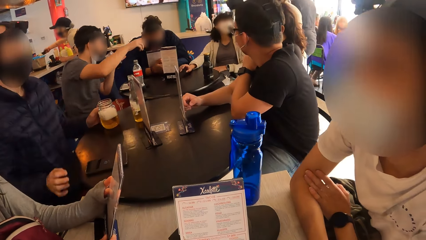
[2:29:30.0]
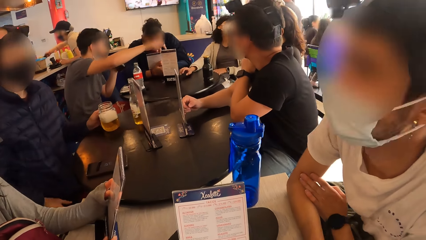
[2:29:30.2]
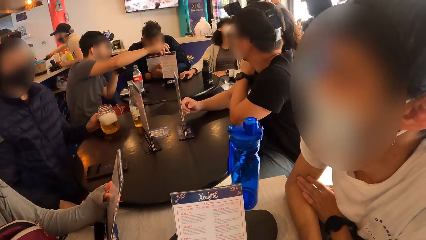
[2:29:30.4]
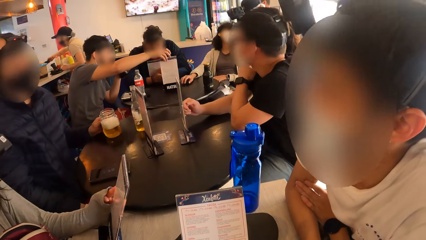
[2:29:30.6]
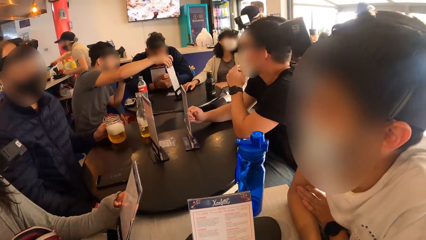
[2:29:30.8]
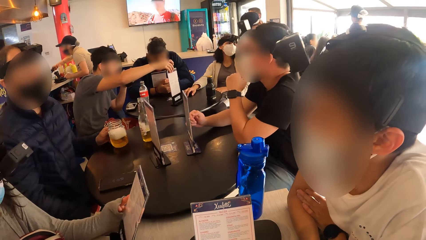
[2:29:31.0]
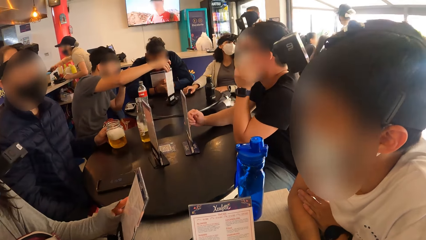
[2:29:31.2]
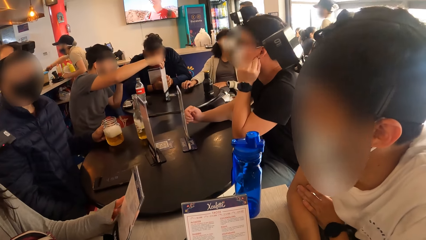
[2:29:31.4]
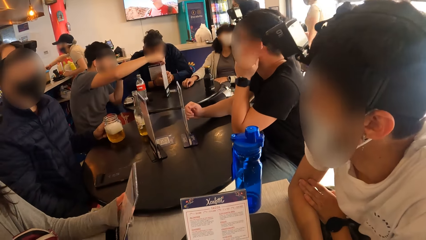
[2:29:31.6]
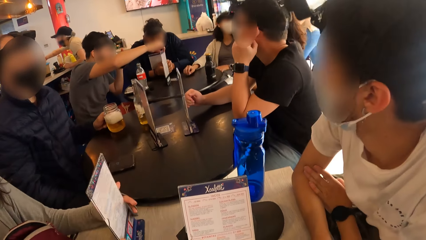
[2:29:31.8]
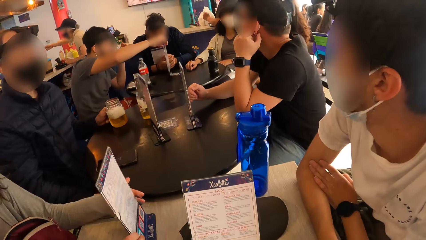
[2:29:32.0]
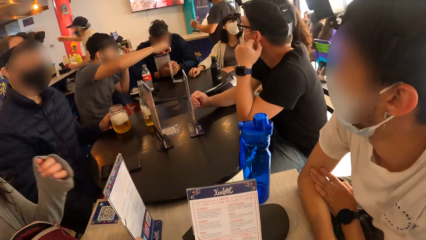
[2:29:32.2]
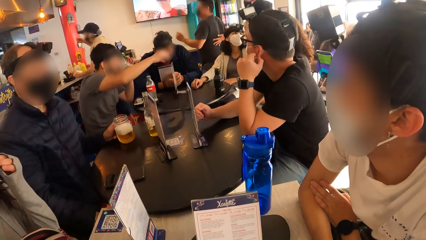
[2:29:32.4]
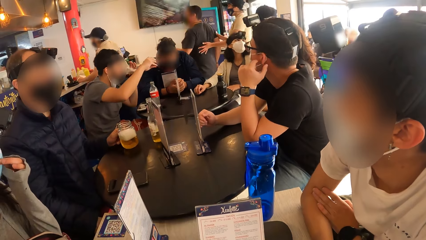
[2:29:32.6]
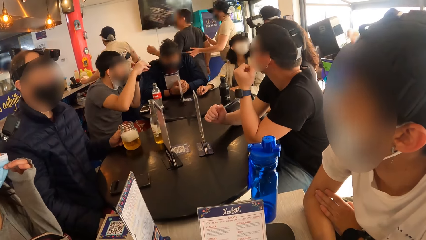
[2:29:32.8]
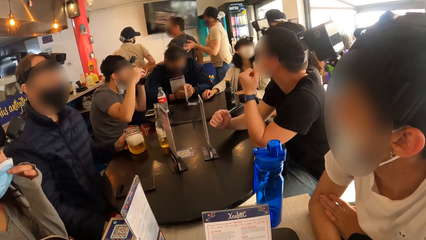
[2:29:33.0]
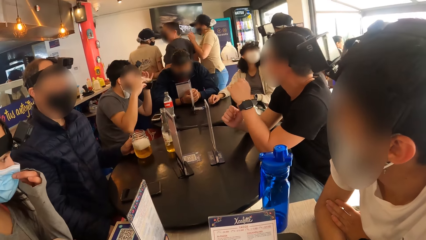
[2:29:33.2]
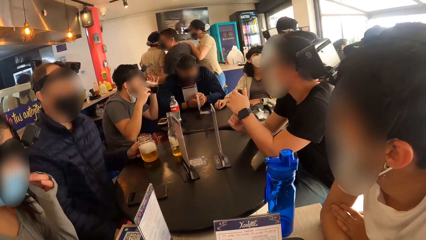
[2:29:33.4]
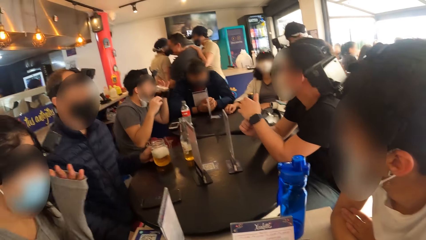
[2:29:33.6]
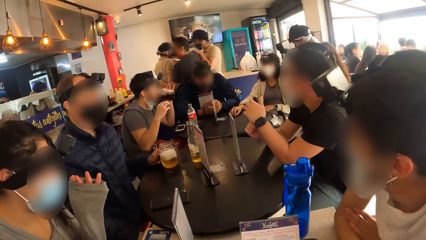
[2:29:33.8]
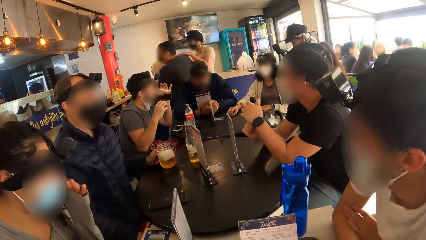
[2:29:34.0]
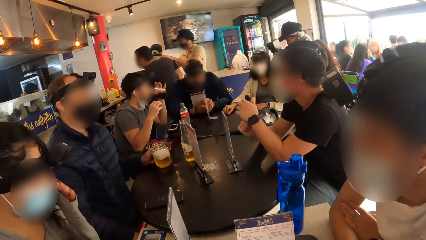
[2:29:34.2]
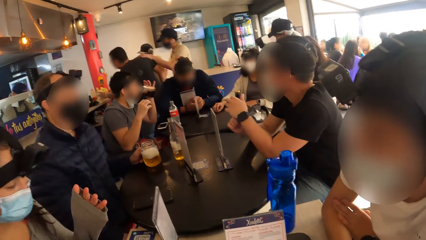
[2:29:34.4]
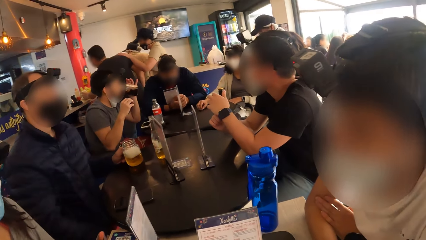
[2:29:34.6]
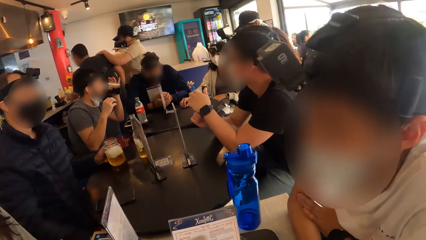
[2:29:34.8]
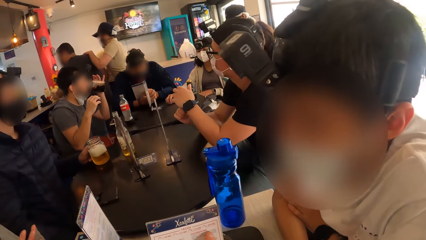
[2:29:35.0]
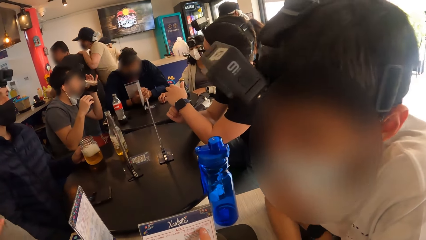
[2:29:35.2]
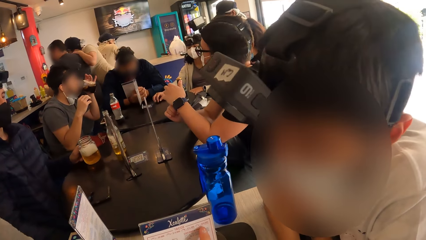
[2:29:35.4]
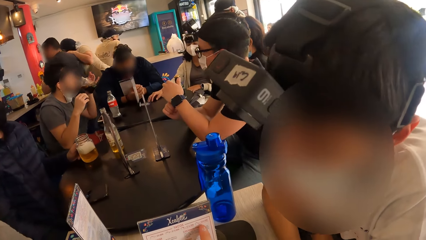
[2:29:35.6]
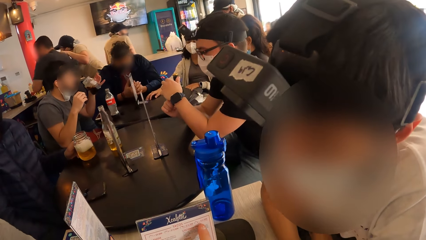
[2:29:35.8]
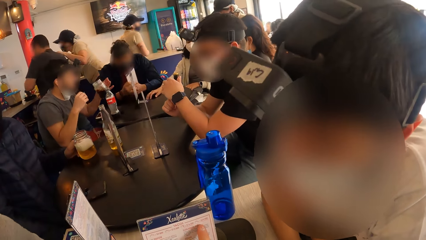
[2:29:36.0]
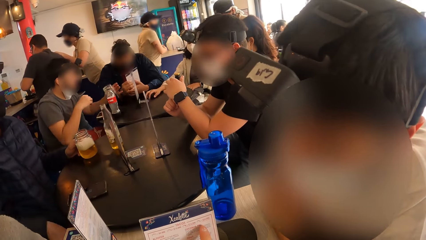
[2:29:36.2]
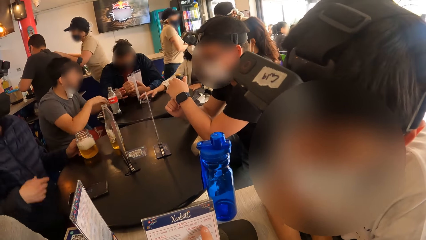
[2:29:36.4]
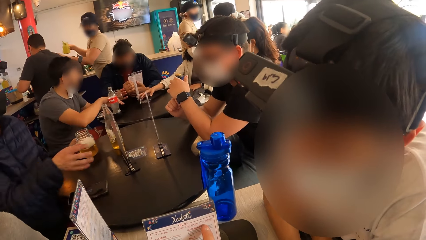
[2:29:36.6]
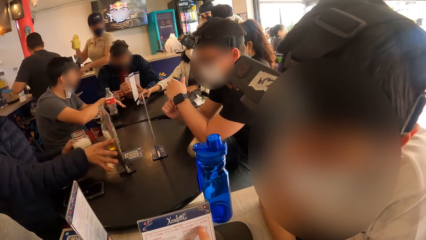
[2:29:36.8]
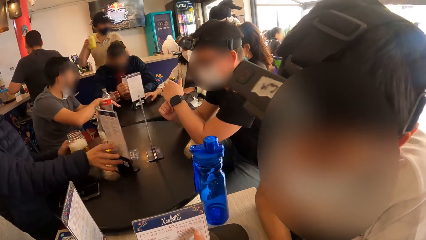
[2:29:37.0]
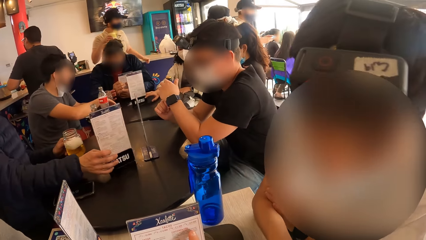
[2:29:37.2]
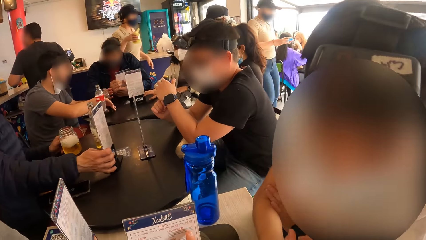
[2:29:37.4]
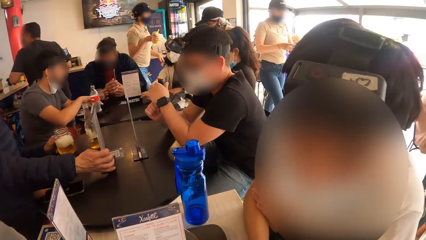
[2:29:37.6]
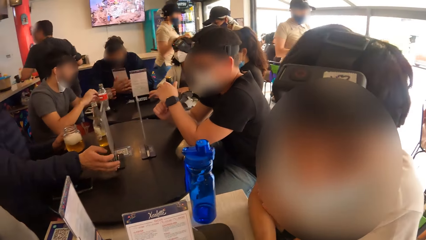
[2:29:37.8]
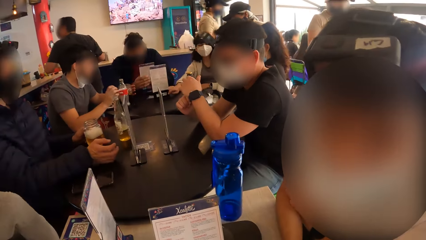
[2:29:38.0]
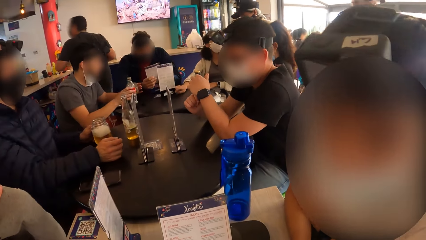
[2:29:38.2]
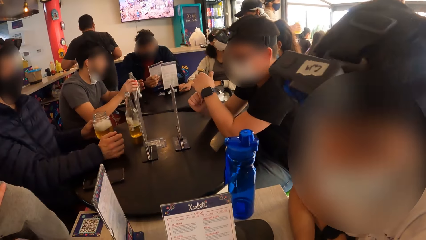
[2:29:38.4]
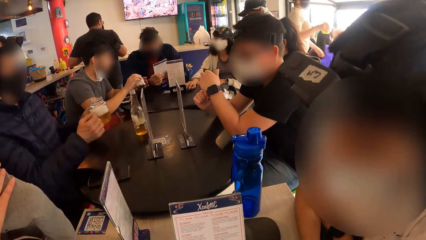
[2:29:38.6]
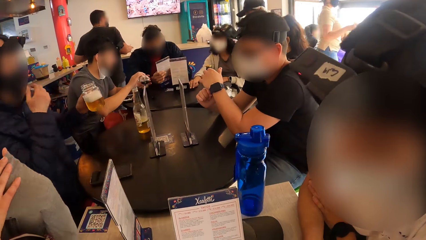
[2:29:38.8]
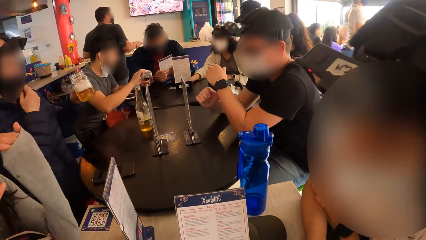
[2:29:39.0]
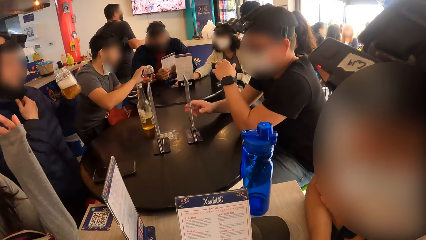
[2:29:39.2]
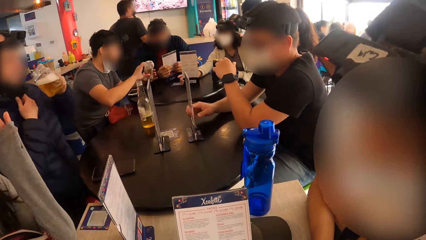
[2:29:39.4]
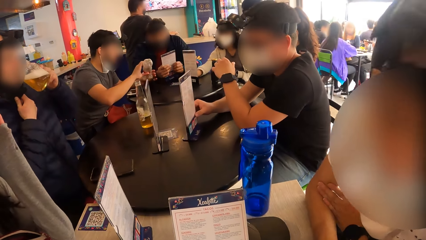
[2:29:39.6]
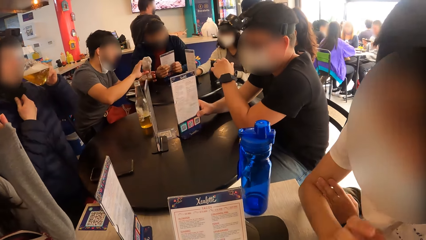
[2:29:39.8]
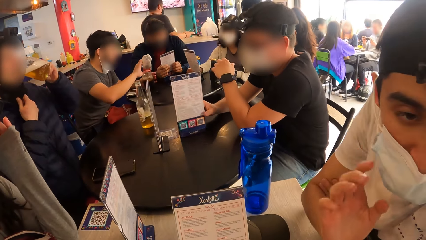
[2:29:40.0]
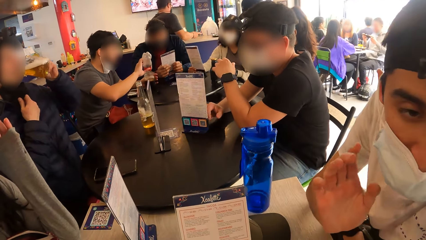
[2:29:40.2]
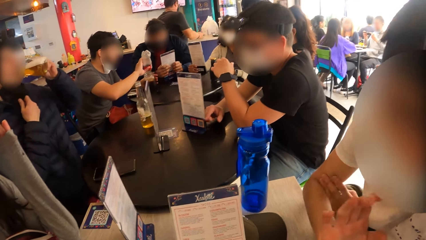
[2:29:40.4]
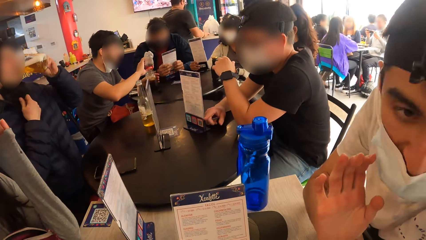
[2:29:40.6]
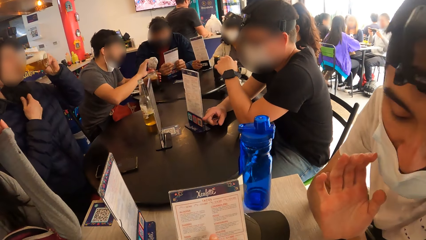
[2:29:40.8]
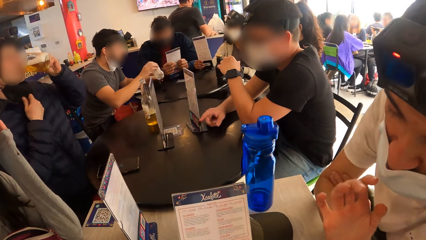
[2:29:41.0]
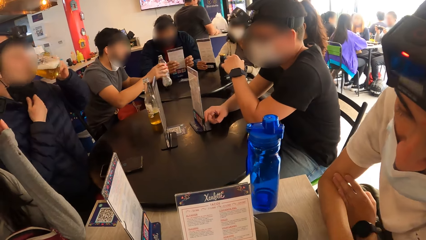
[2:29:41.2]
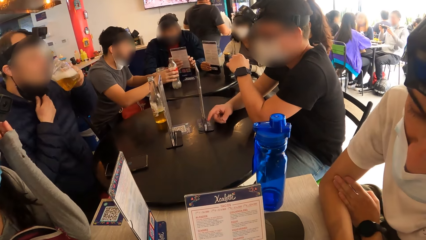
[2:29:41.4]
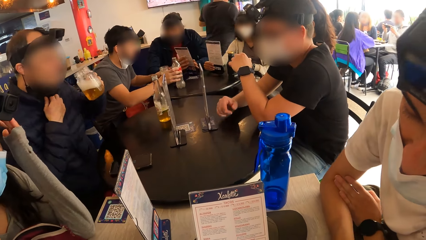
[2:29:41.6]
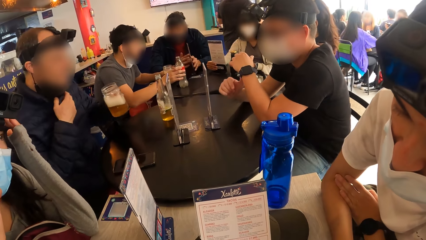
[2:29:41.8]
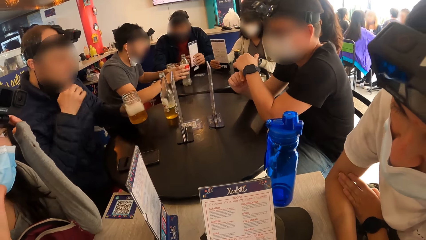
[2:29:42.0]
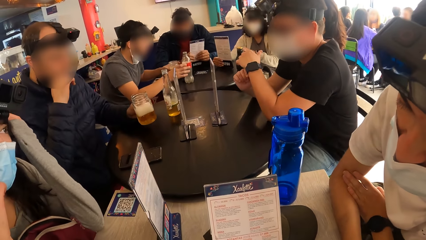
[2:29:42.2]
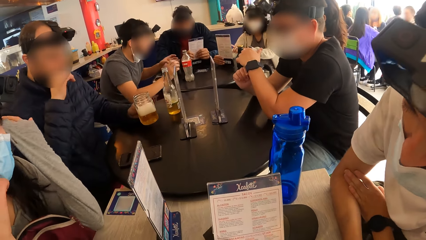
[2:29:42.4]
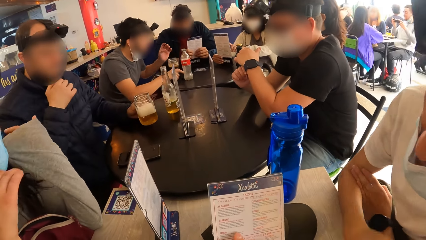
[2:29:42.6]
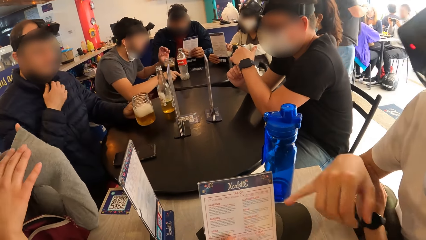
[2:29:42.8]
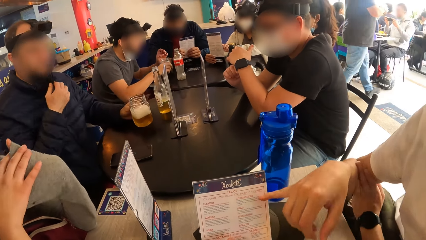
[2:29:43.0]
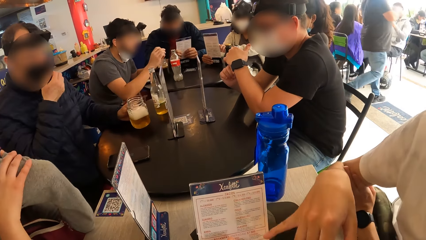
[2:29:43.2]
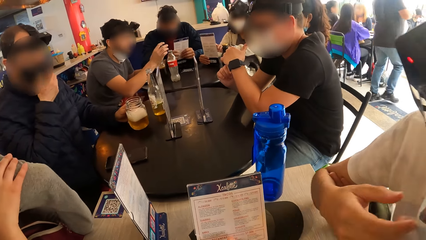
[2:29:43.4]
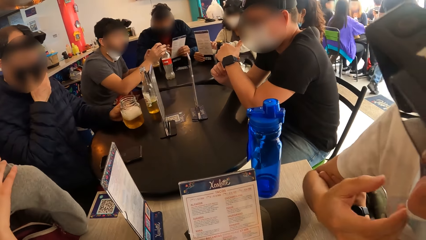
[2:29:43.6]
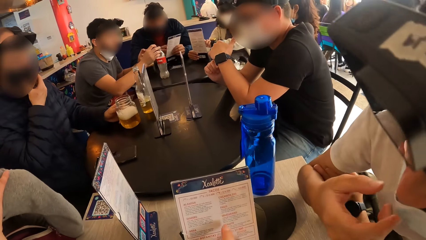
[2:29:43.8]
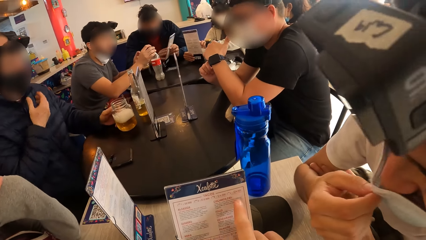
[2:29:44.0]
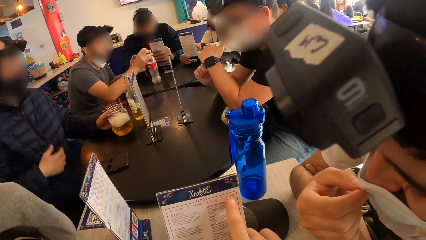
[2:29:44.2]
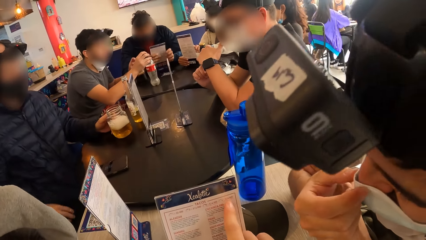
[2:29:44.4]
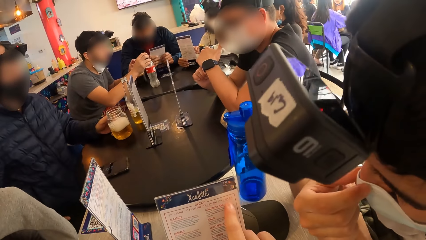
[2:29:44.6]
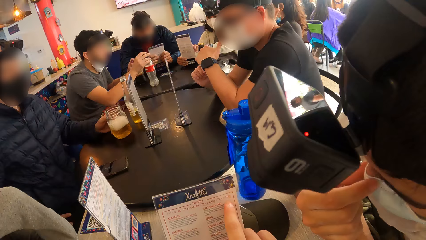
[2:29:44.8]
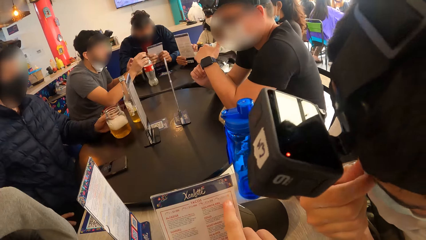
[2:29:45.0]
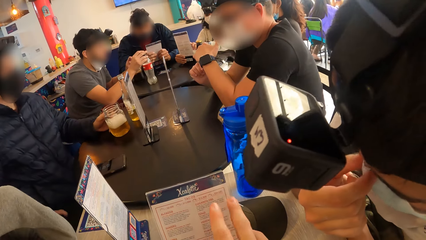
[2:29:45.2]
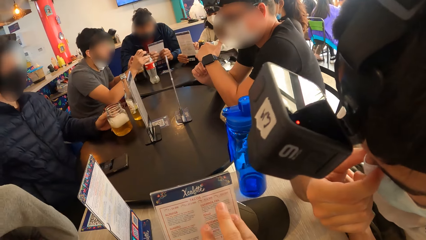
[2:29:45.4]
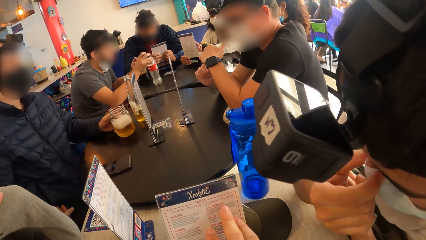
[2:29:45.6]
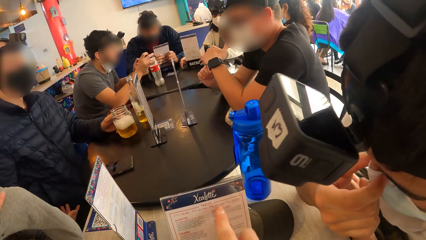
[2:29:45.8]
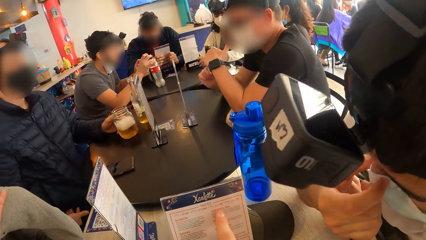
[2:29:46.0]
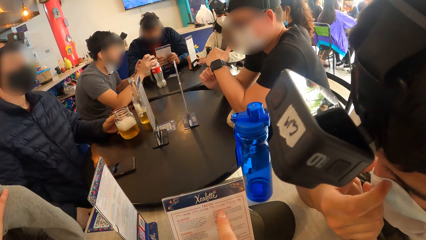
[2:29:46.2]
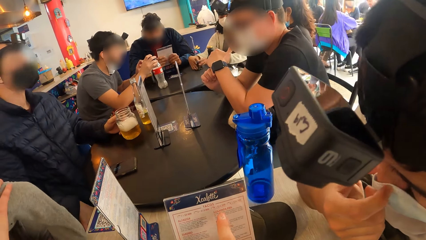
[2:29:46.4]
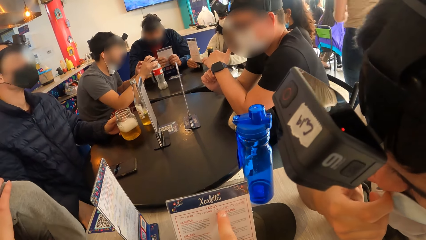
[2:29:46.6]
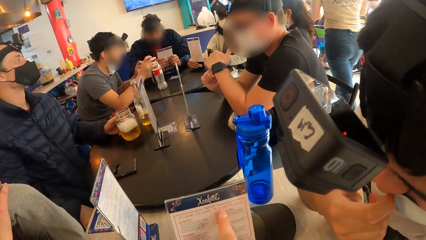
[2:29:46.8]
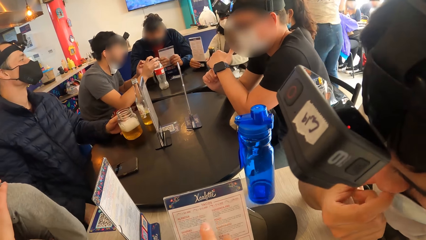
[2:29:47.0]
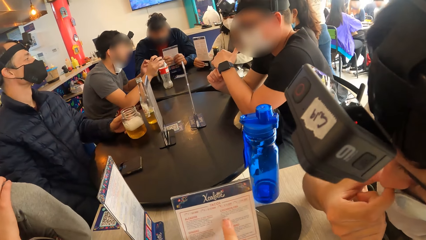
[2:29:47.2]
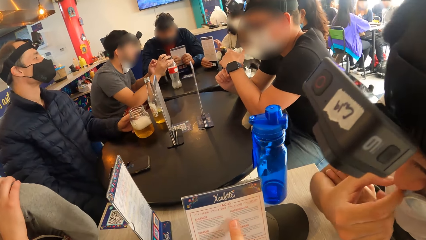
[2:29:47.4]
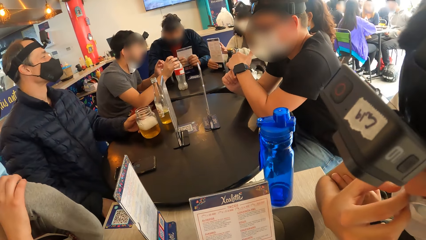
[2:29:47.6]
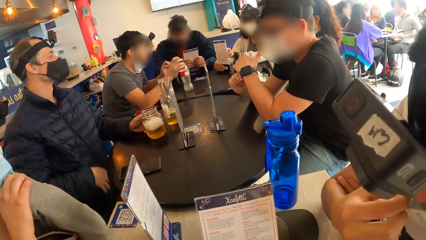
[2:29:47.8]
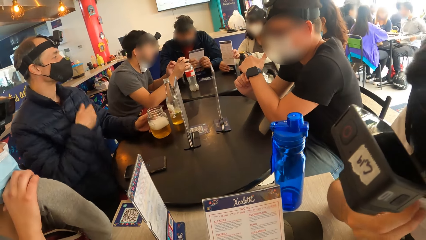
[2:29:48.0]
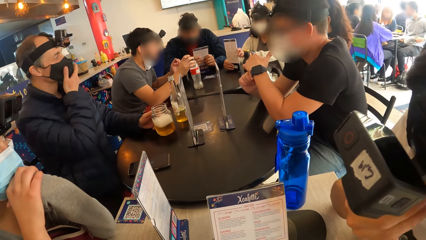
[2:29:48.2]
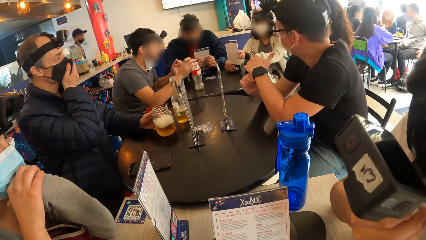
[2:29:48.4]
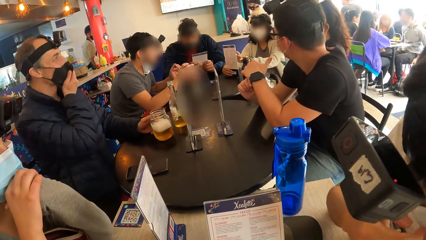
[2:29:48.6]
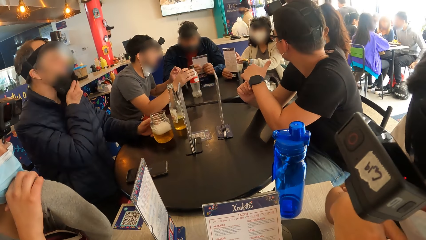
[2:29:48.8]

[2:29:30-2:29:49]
A man interacts with the camera wearer. He looks at the menu card. The camera wearer moves their hand. The man adjusts the mask. The camera wearer points at the menu card.
